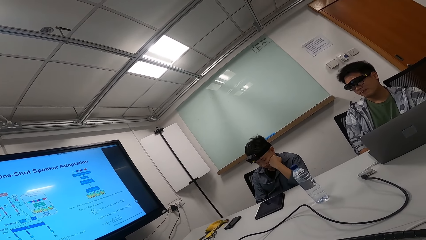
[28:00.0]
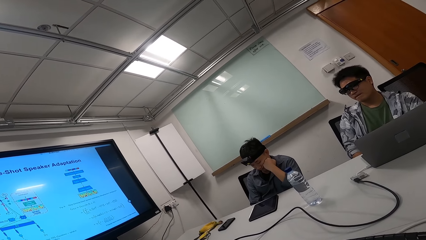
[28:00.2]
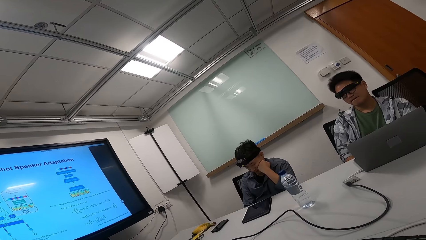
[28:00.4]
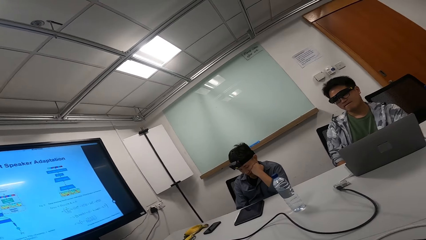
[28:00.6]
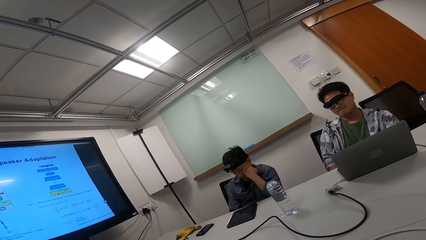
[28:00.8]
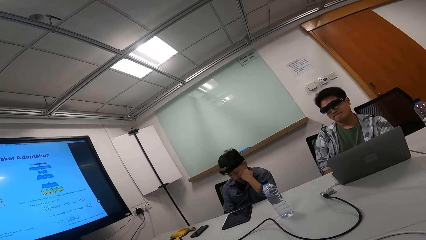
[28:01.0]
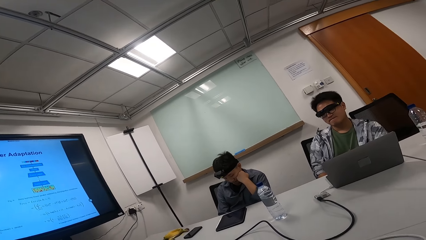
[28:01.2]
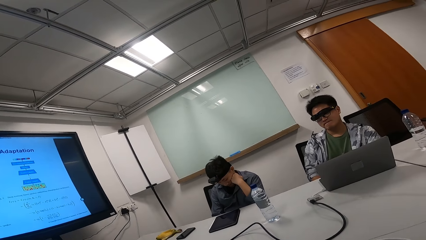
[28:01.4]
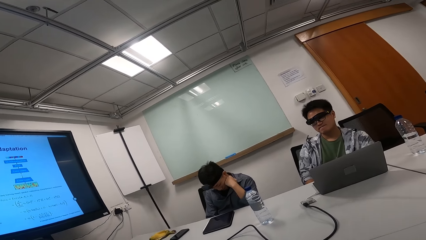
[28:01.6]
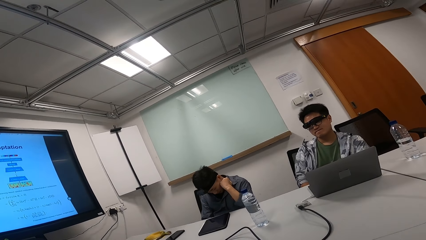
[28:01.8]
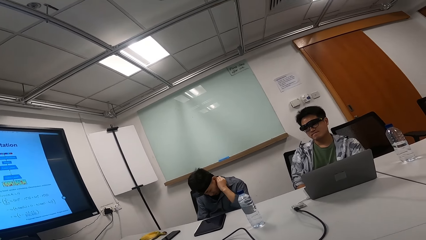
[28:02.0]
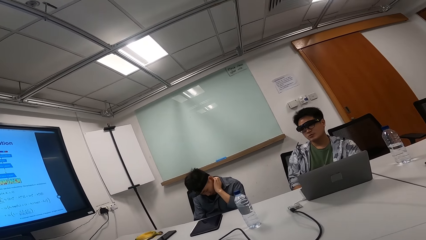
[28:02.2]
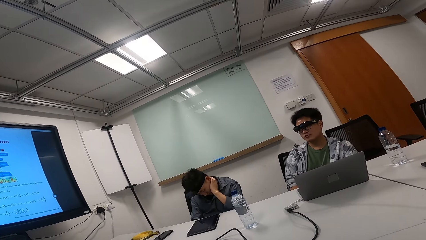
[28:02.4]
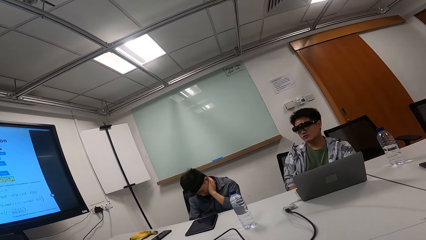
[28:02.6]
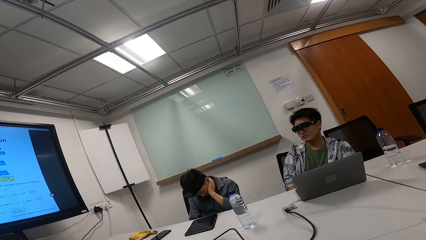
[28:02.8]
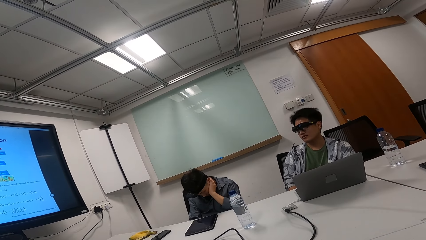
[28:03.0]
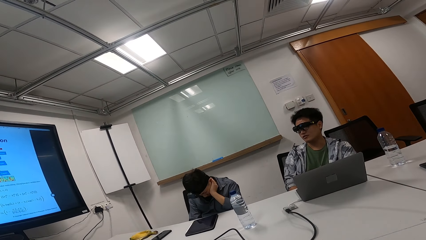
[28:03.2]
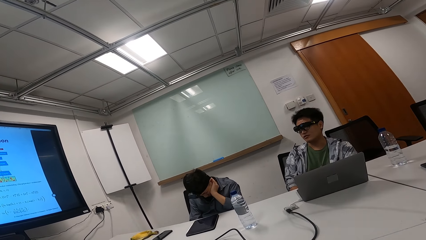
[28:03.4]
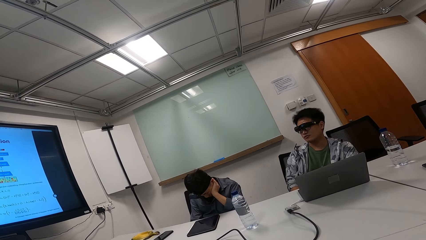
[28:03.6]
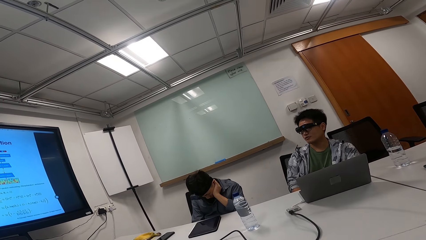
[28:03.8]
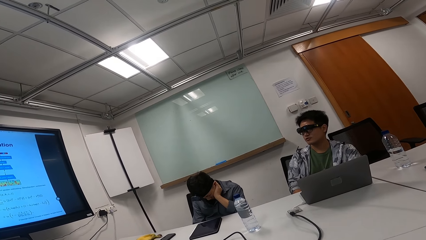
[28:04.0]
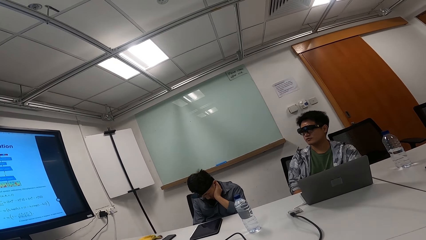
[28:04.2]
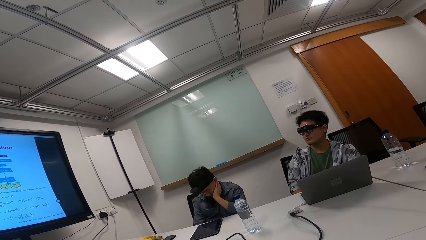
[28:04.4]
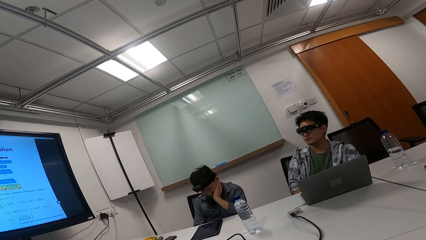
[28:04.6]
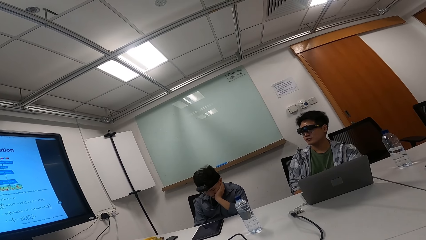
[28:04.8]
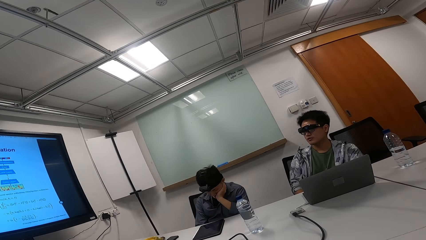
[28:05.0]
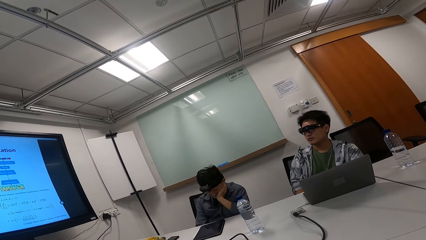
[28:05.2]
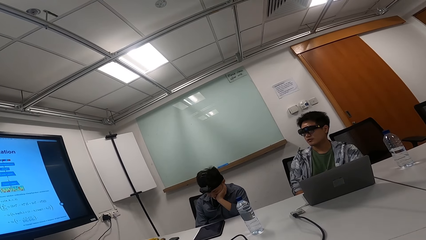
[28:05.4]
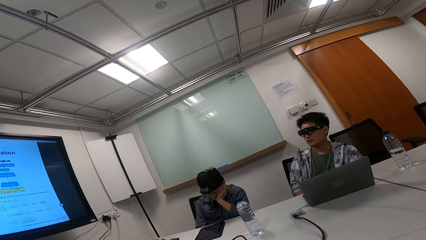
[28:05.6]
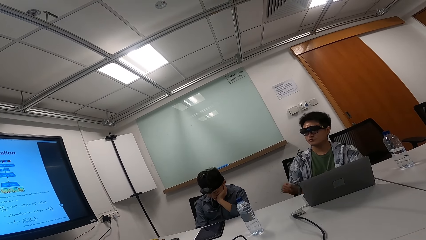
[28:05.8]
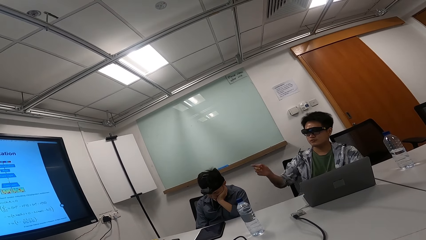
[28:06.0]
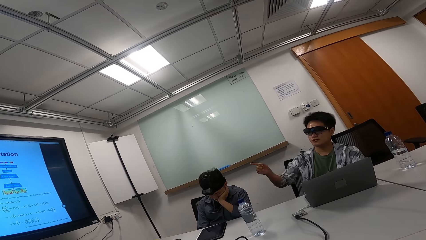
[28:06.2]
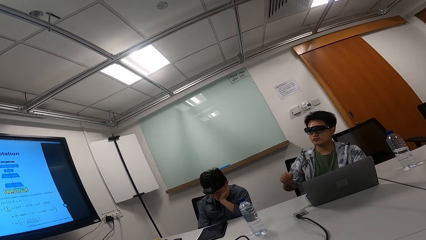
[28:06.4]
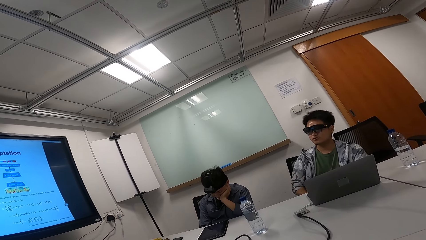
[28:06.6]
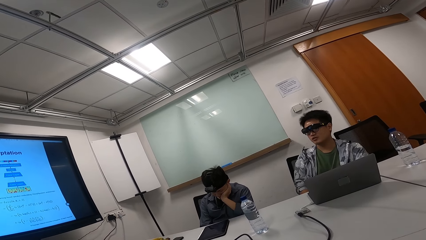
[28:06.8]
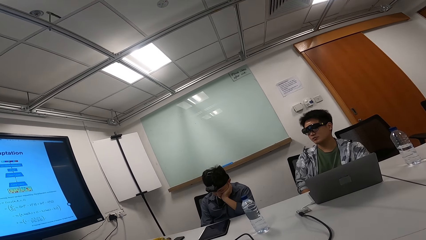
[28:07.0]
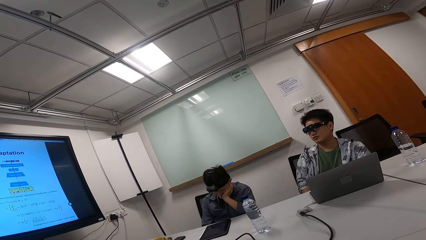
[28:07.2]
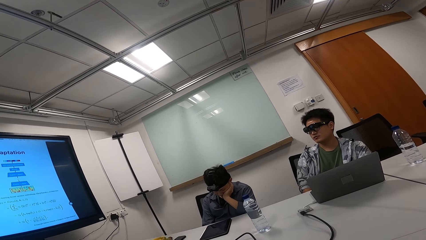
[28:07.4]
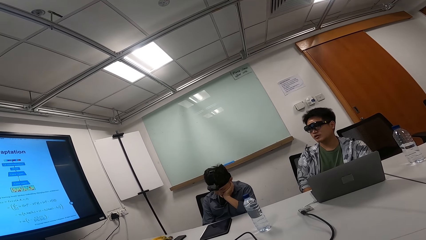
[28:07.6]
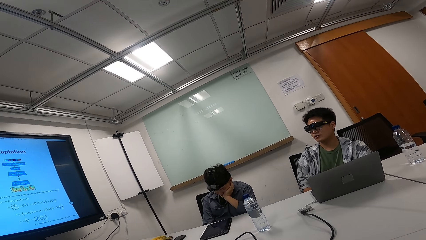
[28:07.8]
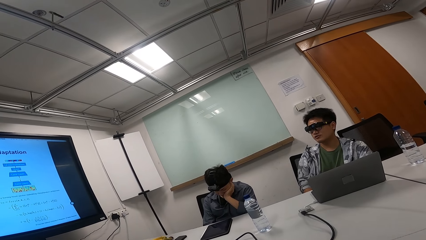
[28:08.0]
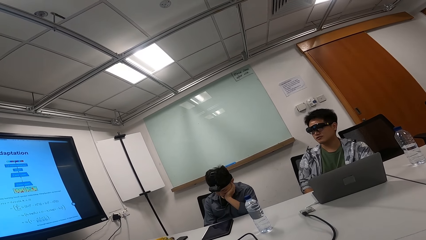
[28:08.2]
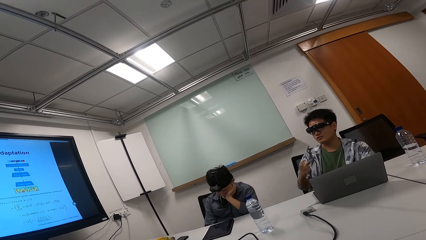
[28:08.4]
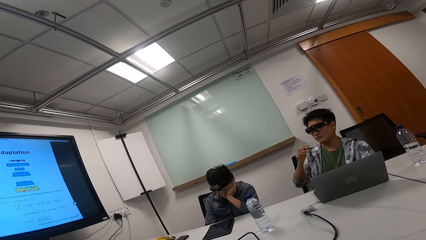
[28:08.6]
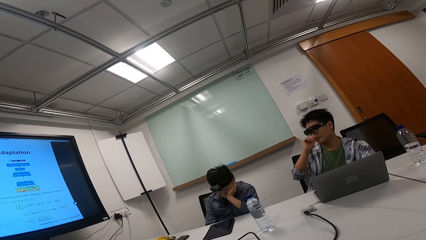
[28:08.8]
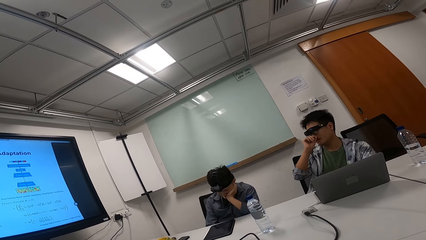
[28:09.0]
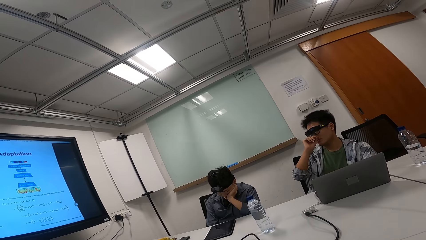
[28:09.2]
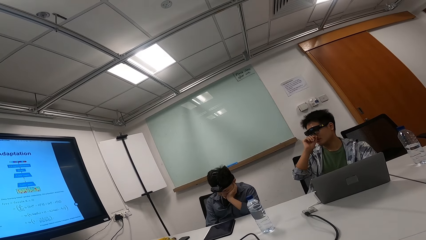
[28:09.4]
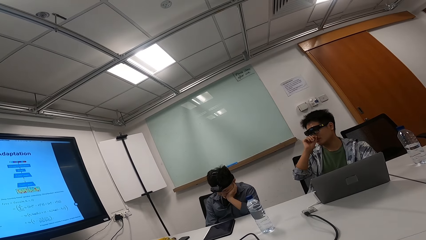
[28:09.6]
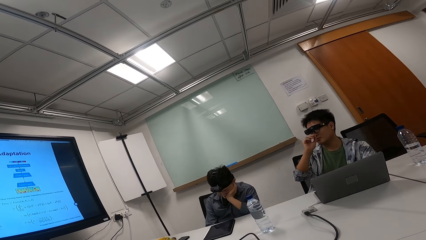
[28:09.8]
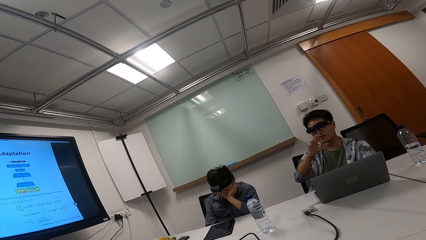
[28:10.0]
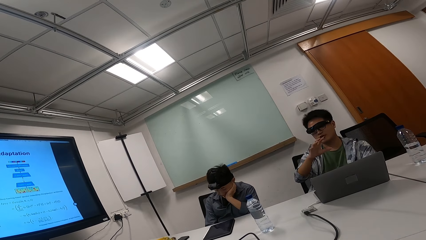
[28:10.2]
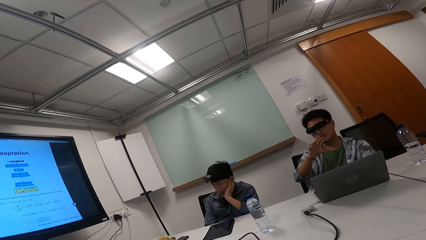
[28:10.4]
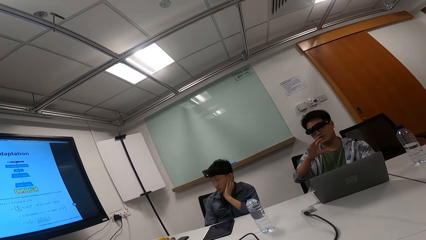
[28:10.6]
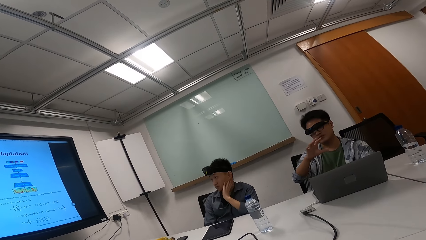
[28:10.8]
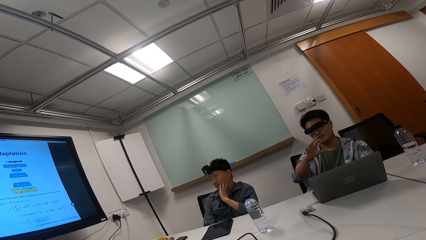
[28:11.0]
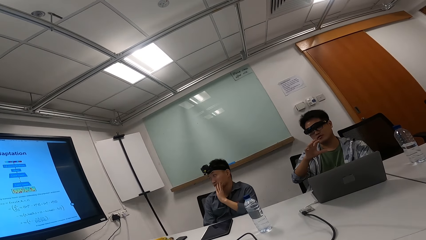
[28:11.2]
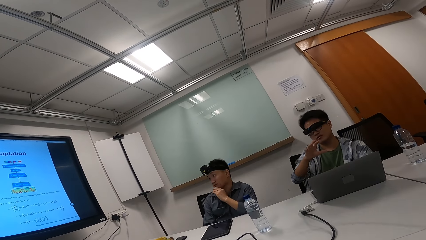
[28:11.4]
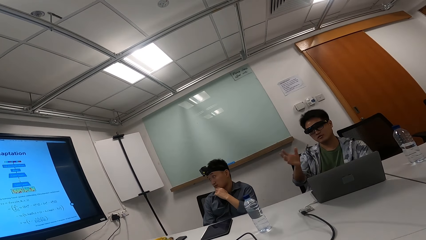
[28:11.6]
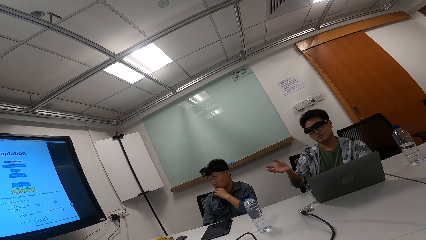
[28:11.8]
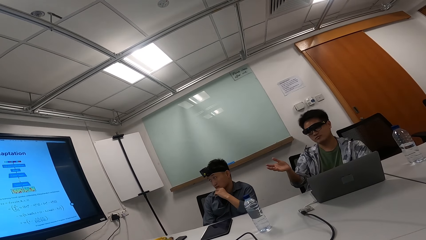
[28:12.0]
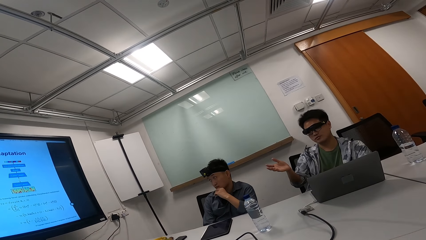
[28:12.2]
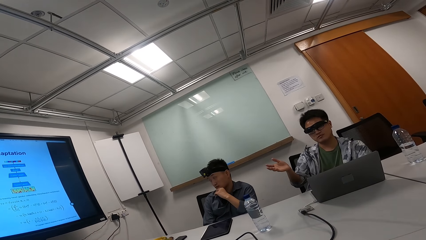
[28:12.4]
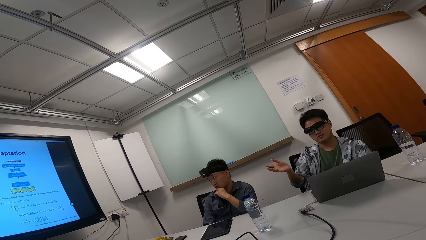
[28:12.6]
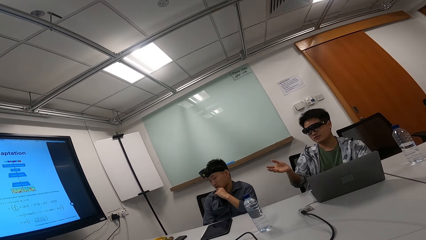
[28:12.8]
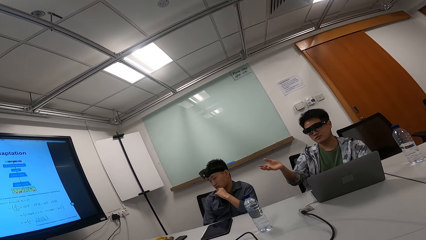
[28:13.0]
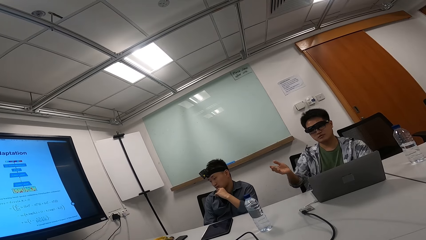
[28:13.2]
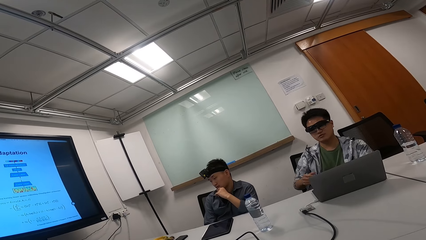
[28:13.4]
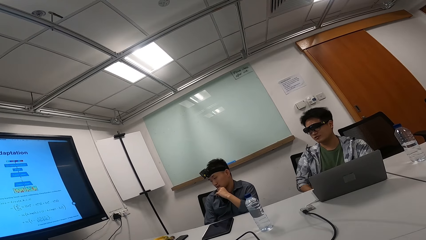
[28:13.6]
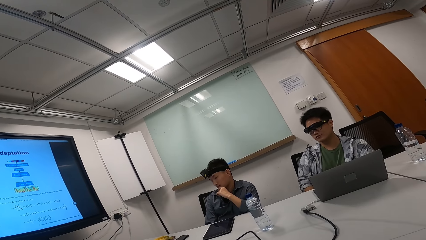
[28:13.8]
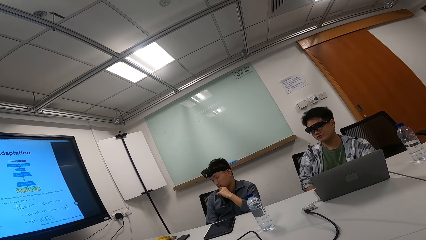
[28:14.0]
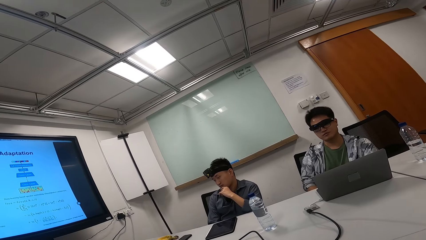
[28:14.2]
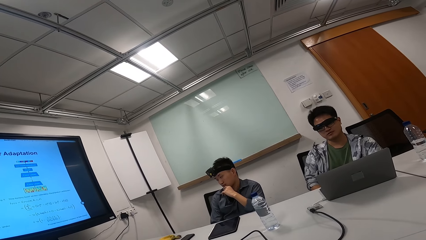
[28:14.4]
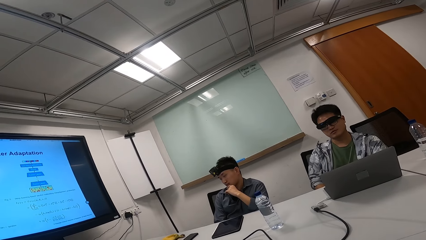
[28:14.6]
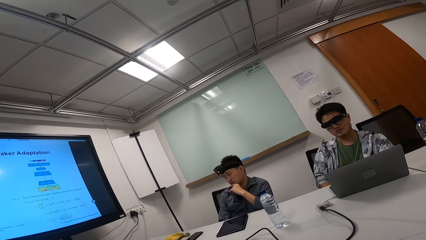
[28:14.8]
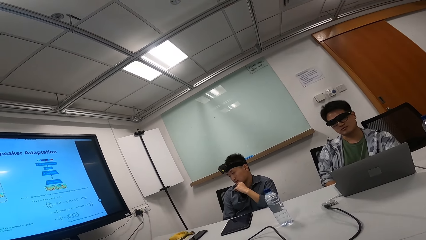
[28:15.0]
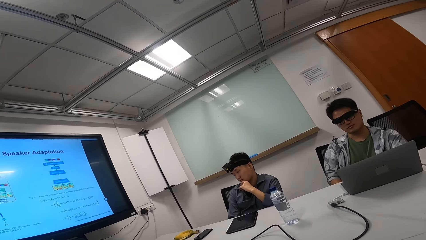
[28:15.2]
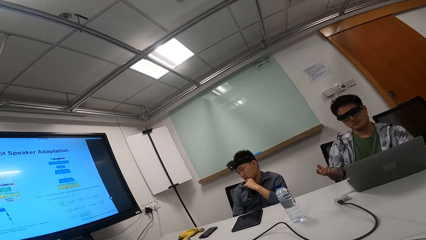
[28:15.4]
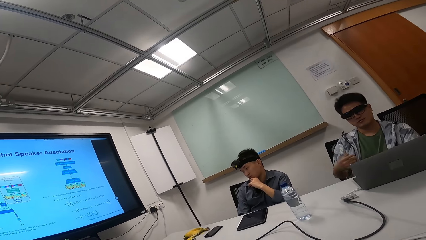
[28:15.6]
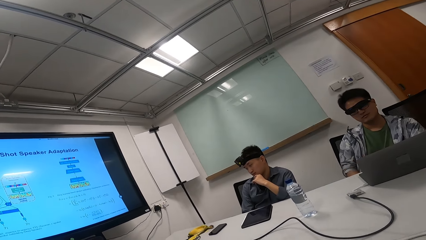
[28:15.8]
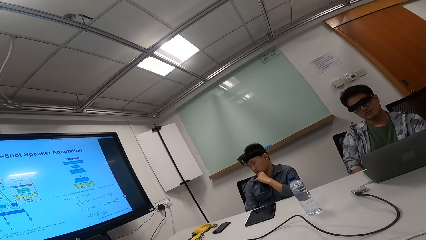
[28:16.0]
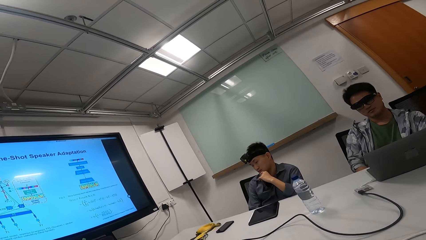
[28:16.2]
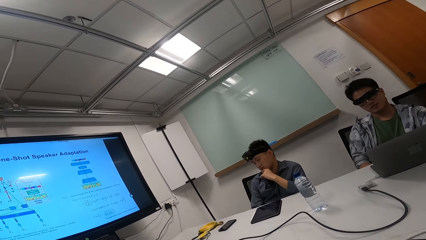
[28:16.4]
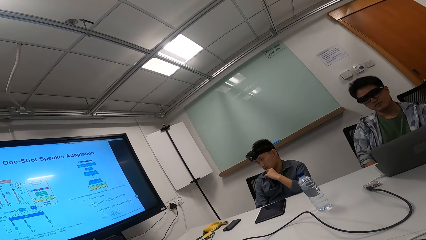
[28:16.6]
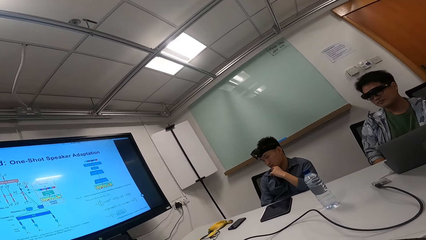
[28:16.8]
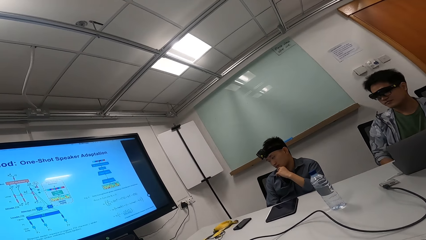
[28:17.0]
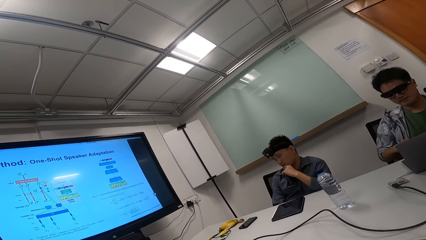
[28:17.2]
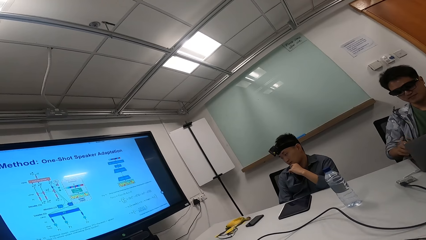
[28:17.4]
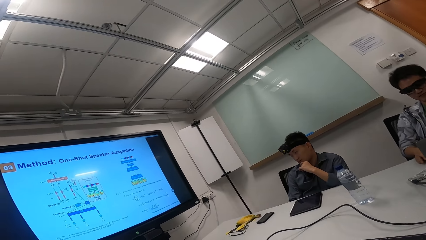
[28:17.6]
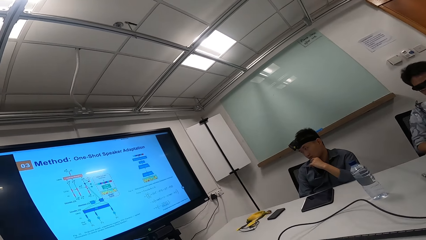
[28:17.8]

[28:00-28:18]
A man converses with the camera wearer. The camera wearer teaches colleagues. The man talks while pointing at the TV. The camera wearer looks around.
